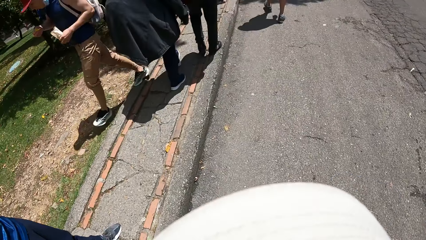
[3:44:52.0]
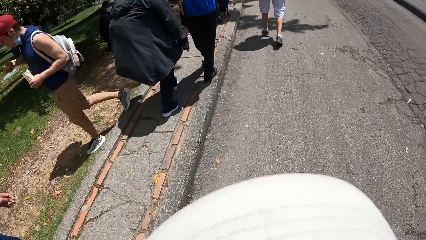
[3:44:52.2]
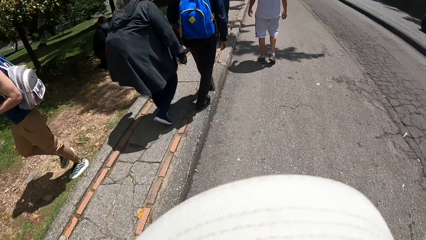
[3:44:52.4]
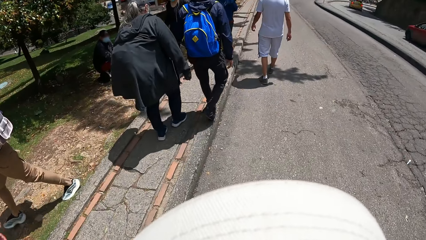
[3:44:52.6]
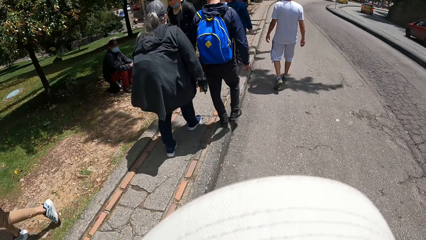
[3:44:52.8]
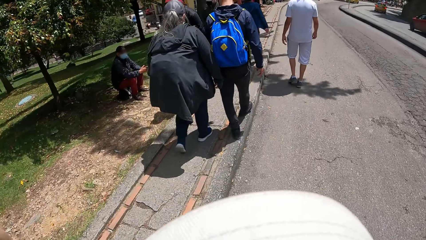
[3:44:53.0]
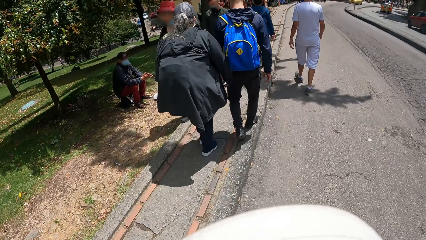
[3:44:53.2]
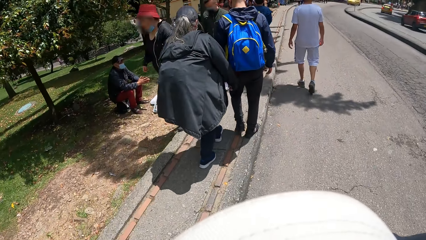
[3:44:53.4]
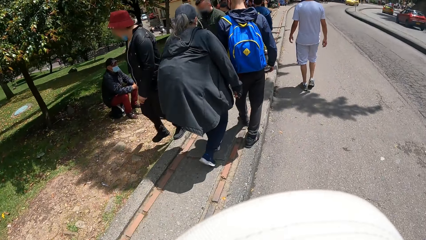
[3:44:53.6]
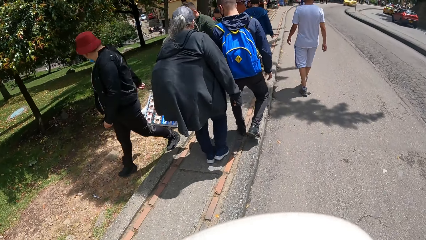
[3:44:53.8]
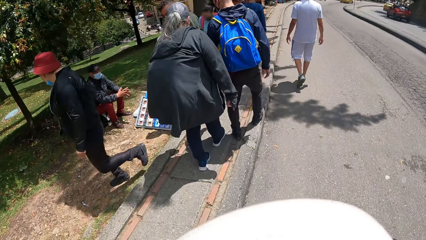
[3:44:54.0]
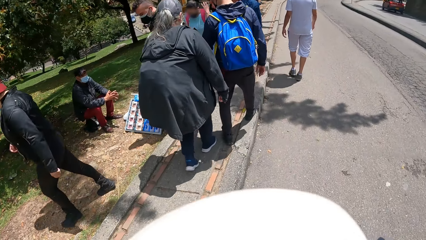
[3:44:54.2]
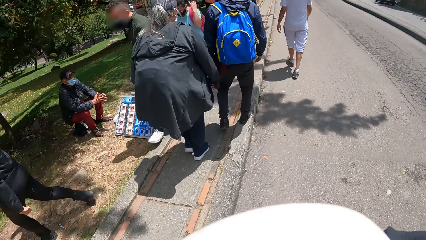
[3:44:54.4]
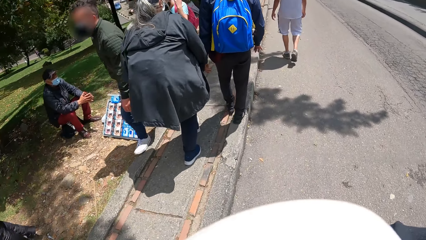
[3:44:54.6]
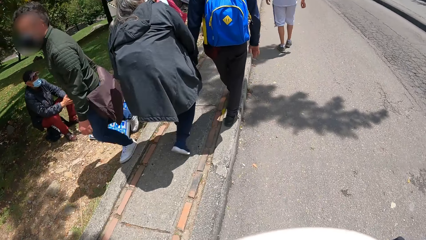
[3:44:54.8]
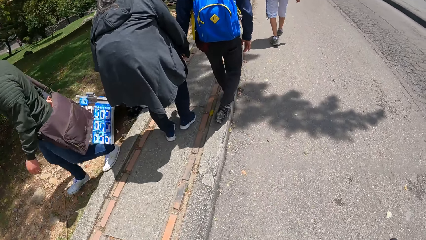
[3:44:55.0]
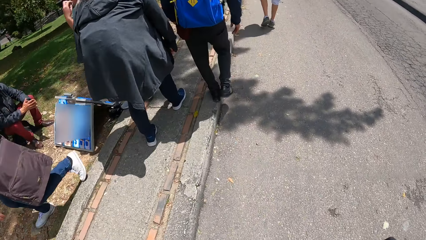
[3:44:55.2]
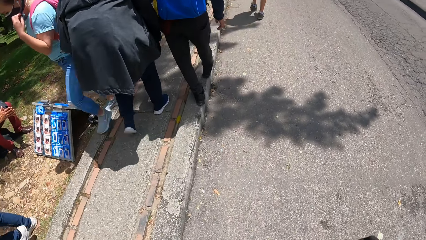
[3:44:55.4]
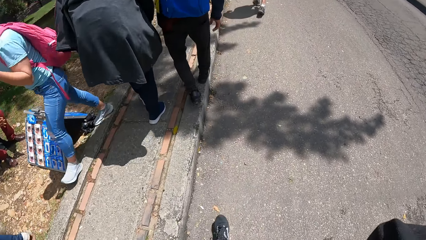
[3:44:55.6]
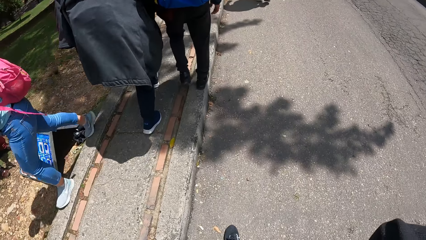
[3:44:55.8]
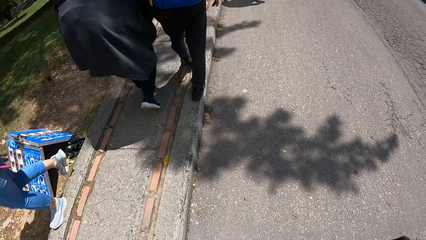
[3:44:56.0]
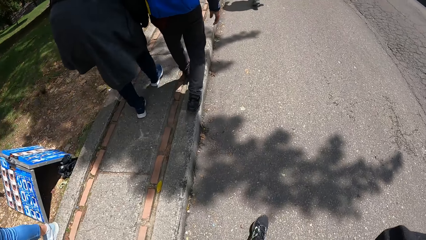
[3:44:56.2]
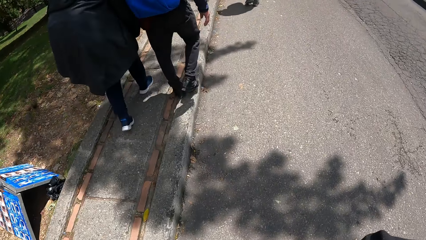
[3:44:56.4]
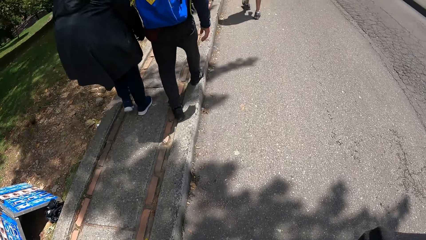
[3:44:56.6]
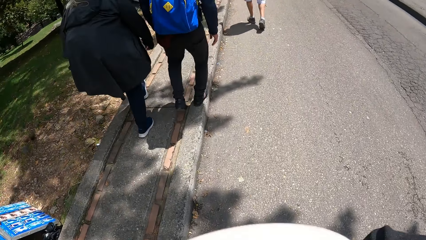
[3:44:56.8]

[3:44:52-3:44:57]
The camera wearer puts the phone to his right ear with his right hand.

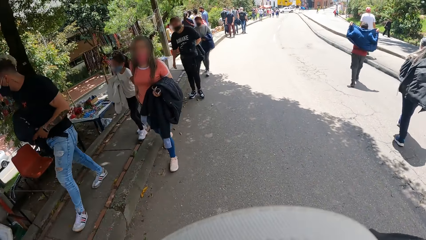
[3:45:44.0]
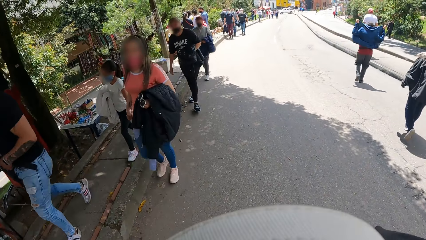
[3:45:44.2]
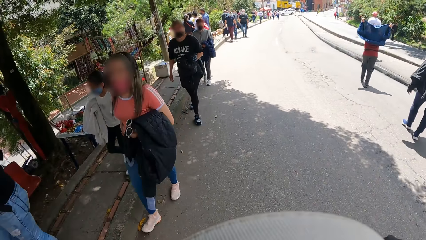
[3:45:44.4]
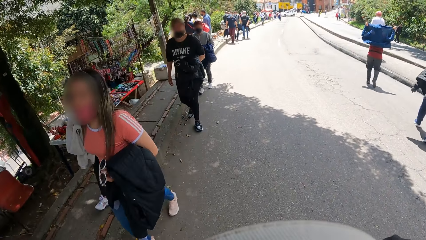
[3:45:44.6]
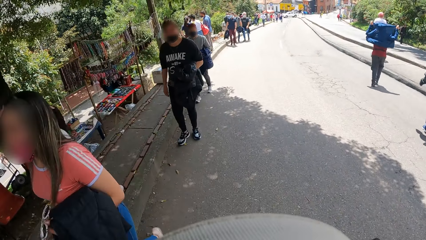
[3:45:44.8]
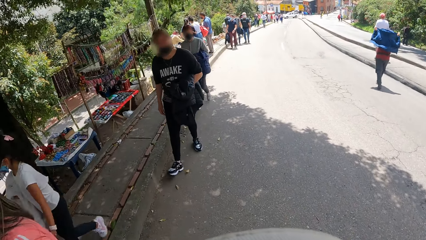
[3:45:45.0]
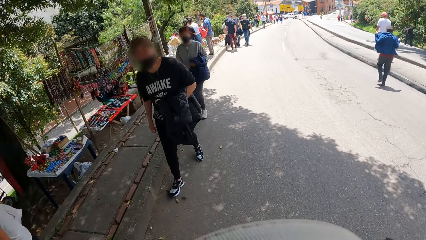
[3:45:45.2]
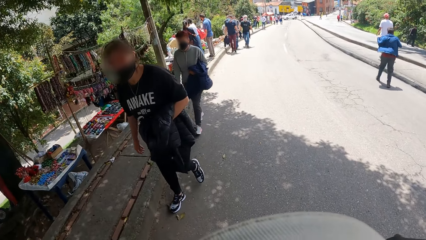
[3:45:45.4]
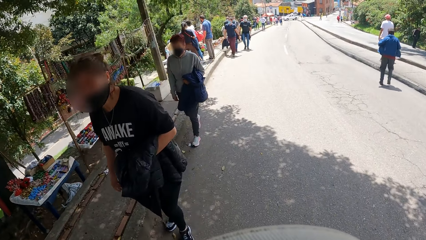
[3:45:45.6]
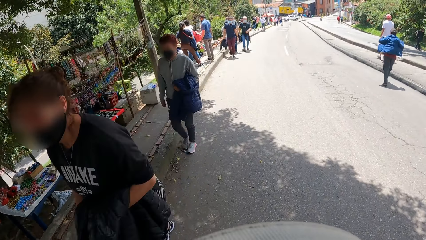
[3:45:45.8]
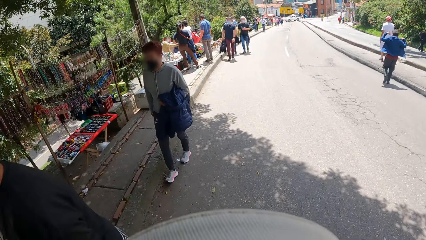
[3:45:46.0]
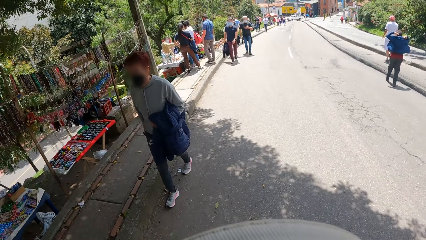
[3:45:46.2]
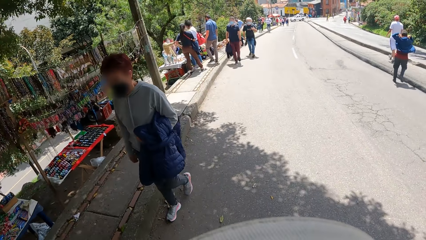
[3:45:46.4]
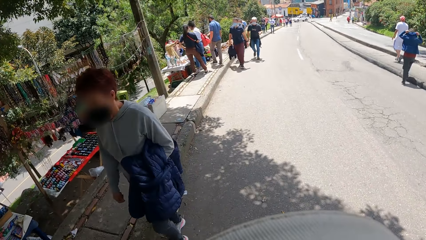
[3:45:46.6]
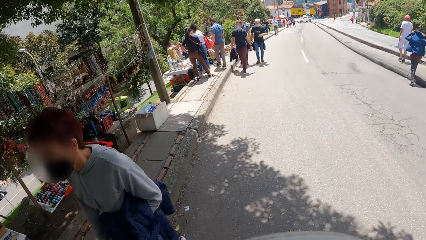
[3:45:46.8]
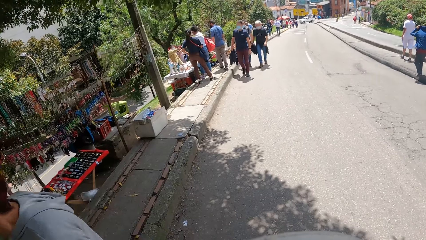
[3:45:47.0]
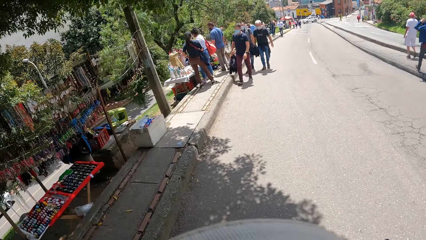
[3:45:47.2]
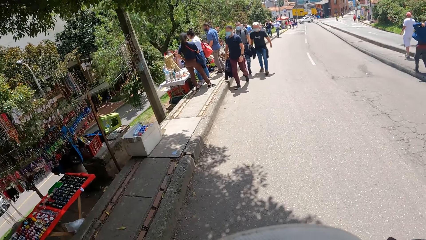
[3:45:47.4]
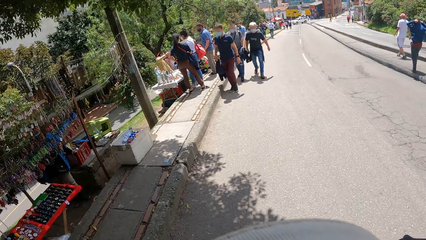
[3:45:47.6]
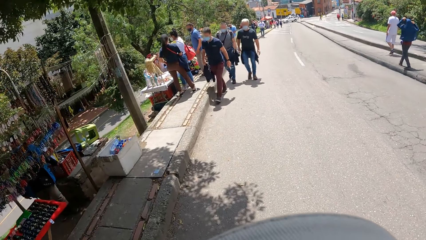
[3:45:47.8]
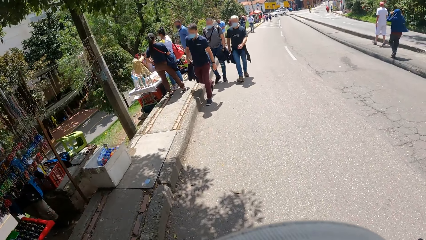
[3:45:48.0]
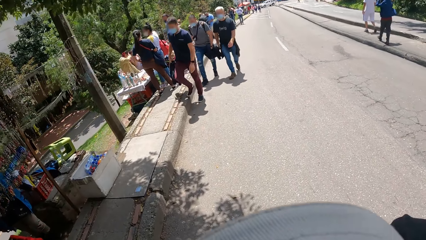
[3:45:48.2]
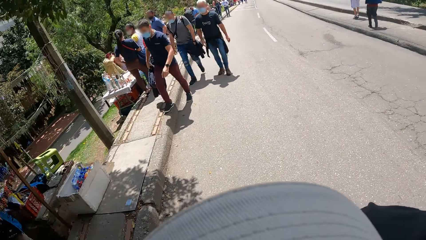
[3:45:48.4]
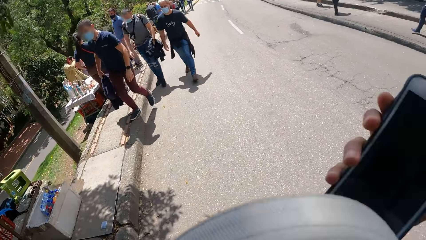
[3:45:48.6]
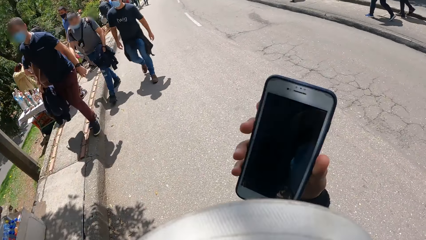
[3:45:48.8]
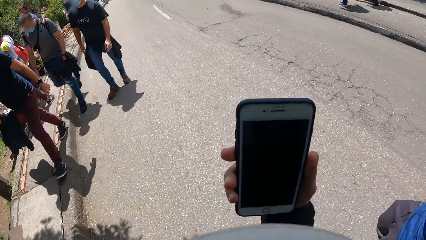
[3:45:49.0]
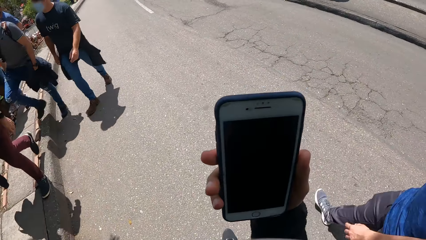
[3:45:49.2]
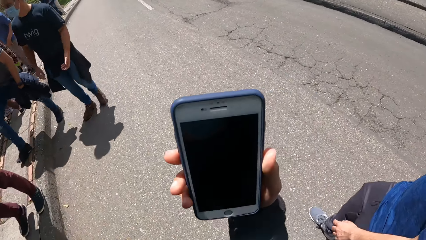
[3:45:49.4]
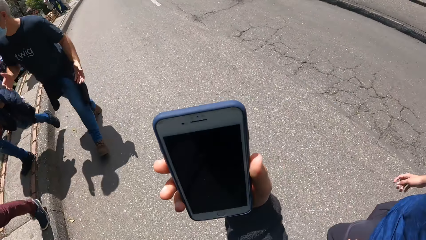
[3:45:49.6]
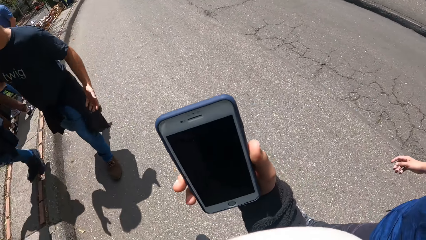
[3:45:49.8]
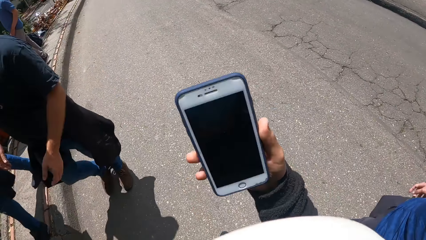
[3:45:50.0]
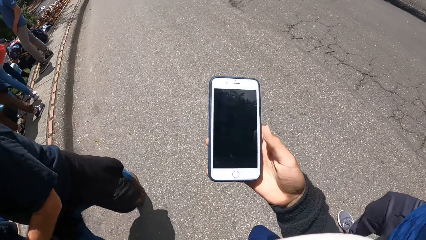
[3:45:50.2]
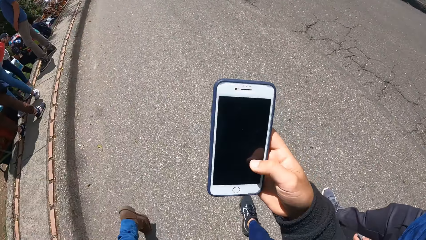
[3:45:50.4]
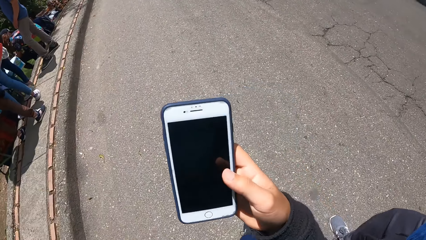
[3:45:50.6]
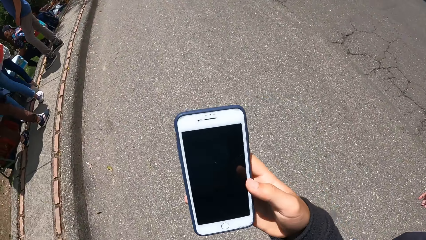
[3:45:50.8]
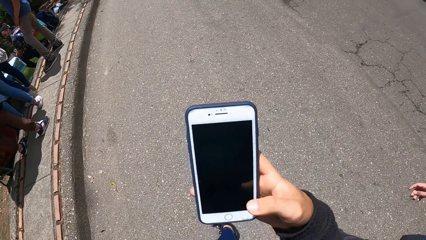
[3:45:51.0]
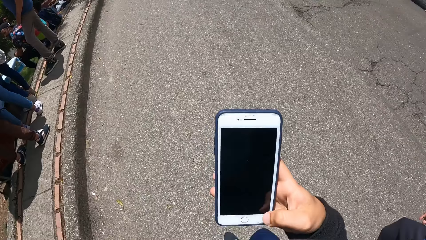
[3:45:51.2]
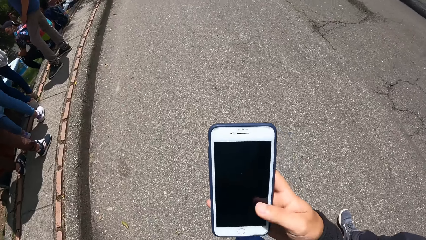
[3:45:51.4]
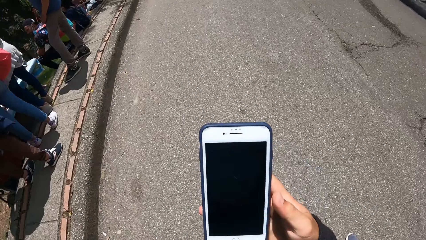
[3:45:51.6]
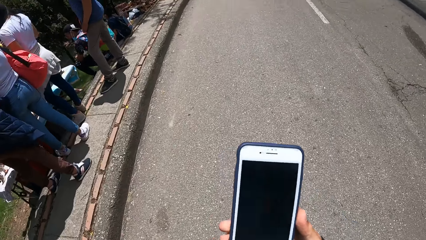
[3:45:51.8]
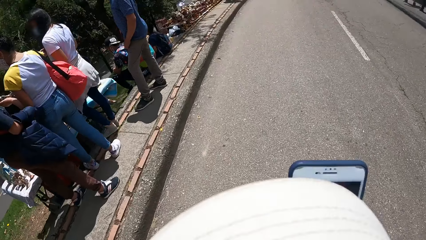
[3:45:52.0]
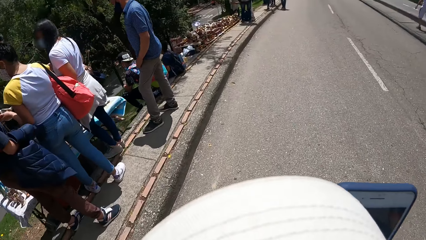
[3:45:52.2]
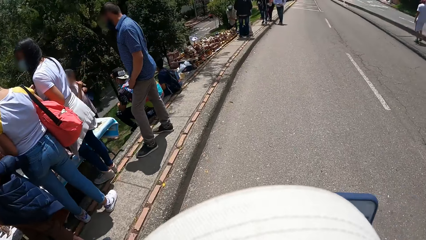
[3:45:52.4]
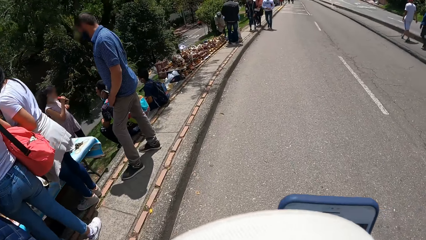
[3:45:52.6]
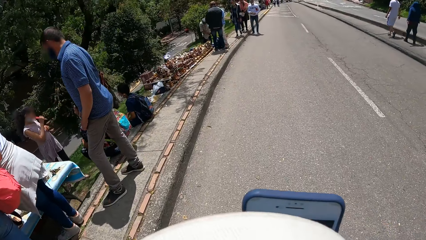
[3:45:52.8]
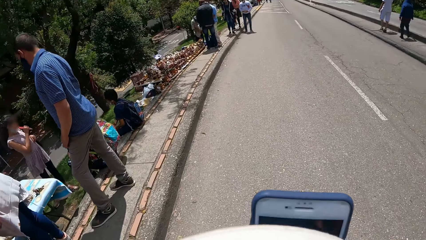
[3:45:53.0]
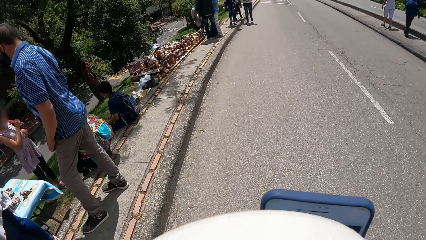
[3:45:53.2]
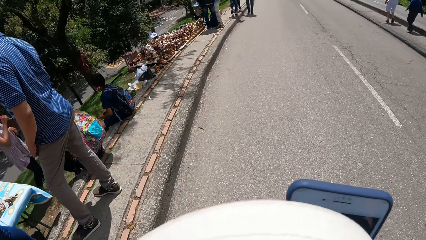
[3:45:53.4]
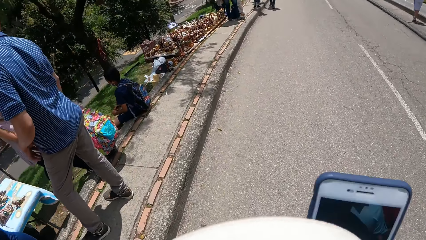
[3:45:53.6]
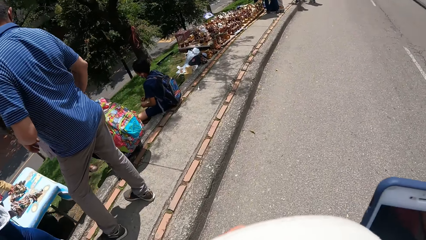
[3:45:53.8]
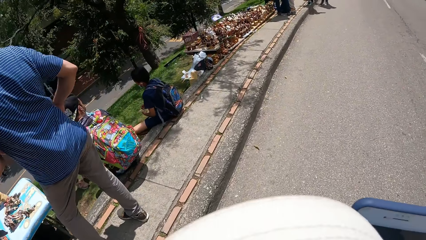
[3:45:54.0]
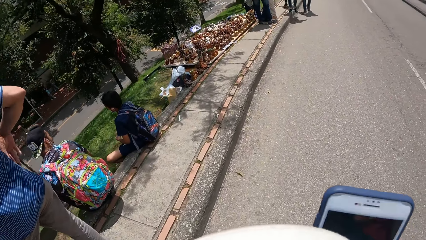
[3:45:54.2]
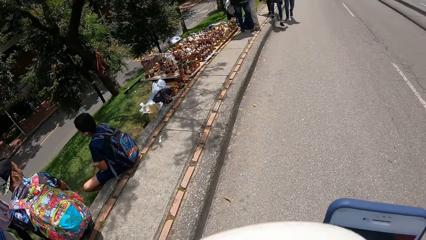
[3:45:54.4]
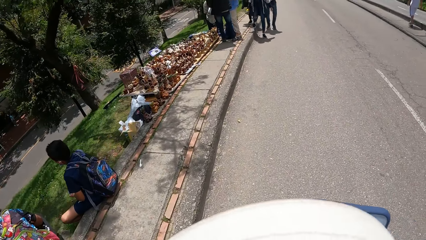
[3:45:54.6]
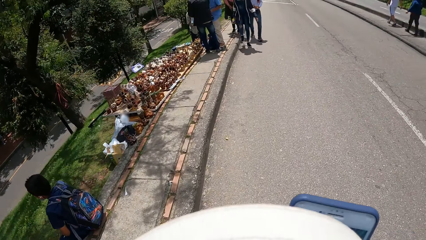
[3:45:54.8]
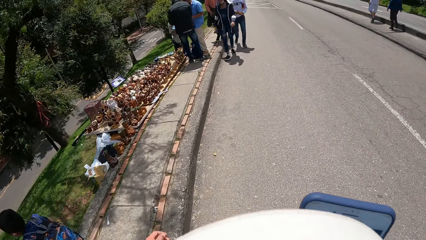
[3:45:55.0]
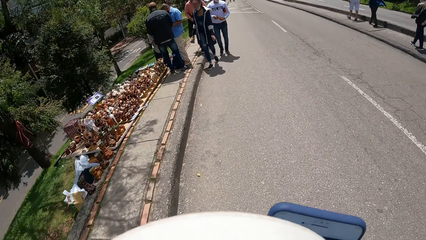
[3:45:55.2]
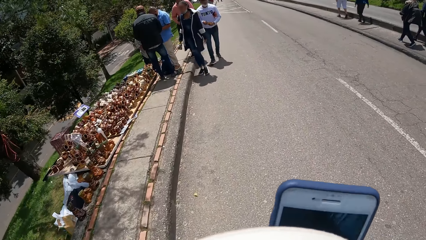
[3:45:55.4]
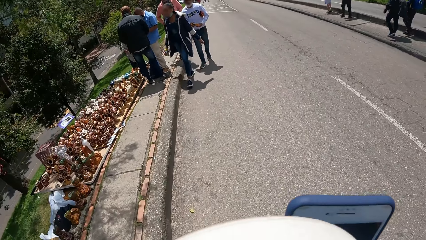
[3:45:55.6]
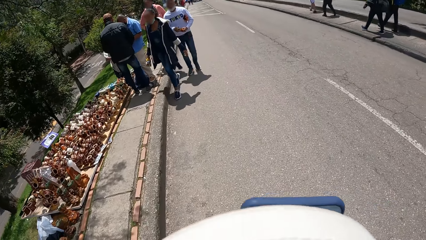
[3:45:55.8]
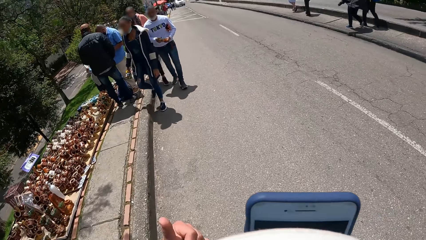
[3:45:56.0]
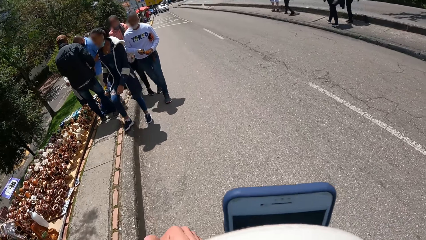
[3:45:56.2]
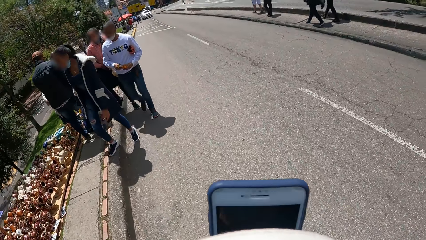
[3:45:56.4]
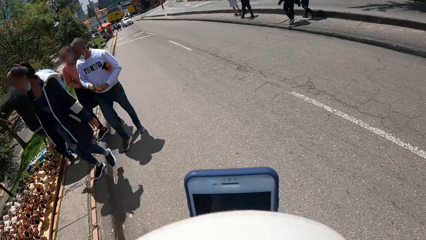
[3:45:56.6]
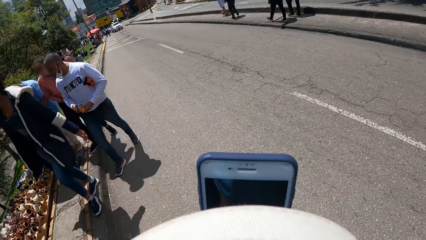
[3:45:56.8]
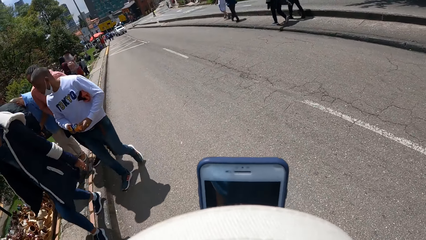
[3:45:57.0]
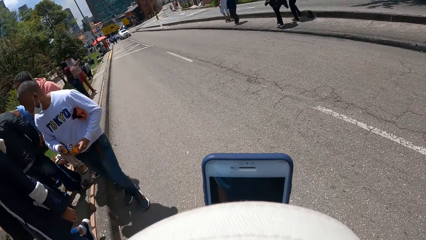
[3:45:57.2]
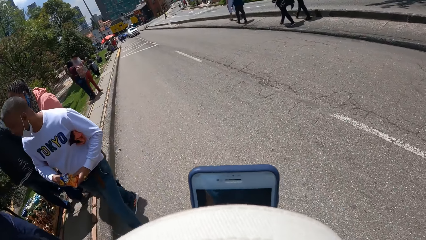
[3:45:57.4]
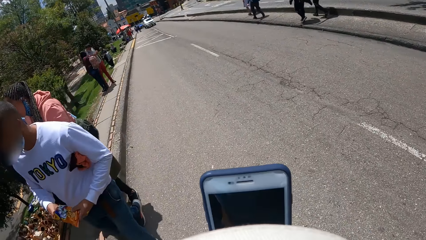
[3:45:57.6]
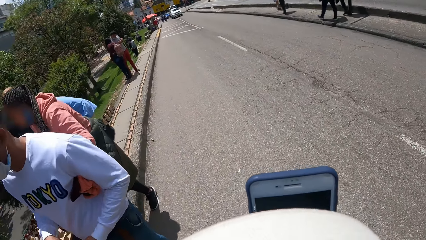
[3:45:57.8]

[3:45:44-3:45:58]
The camera wearer walks on a road. He examines the phone in his right hand. He operates the phone with his right hand. He looks around the road. He walks on the road. He touches his face with his left hand.
